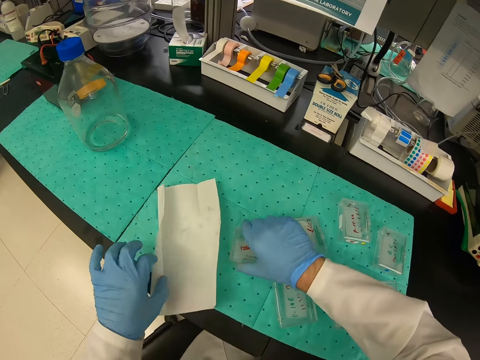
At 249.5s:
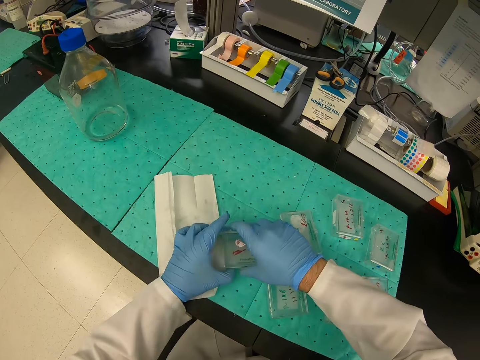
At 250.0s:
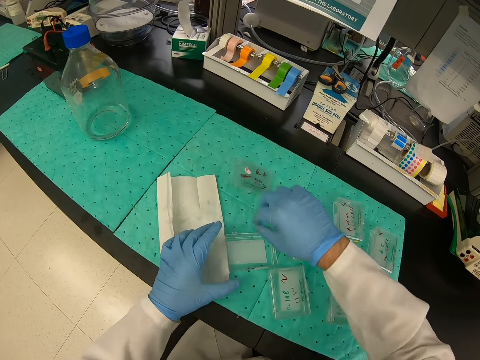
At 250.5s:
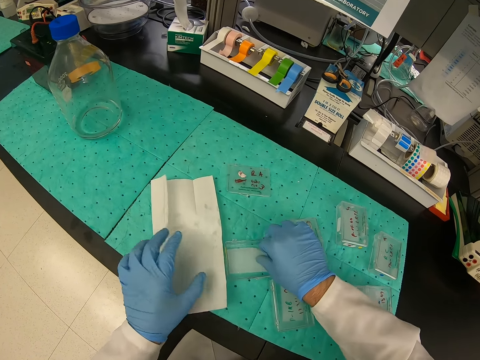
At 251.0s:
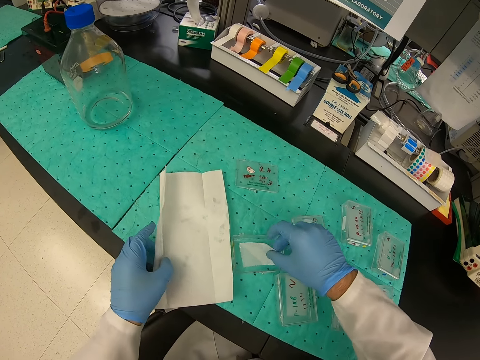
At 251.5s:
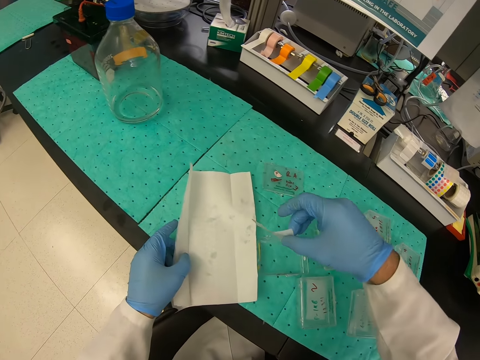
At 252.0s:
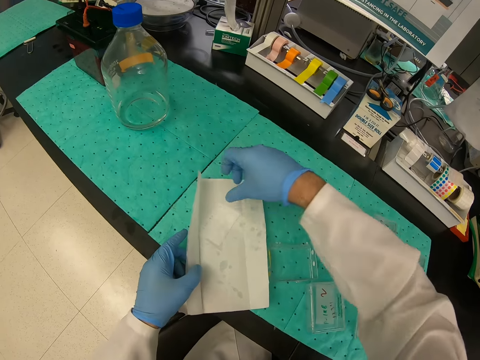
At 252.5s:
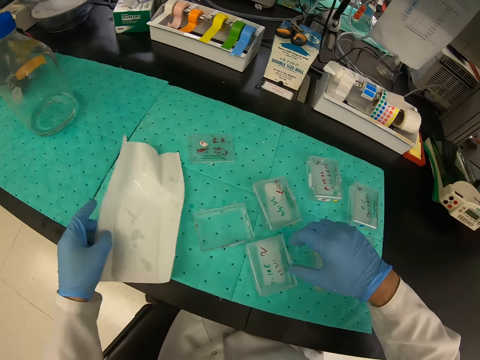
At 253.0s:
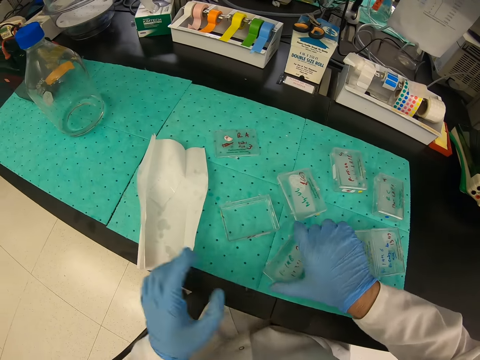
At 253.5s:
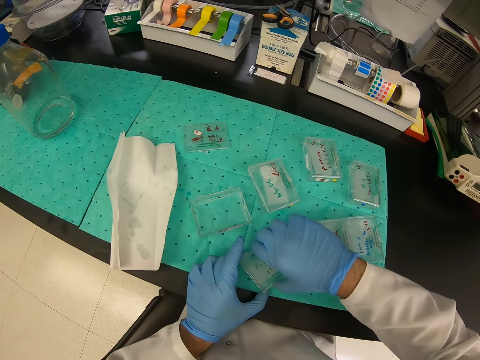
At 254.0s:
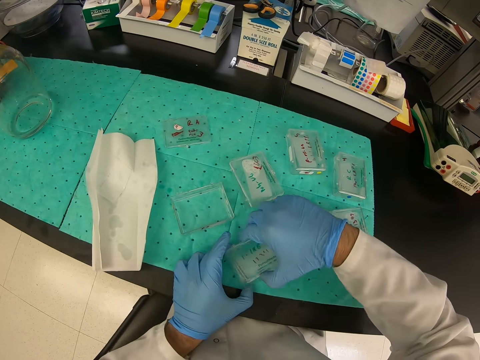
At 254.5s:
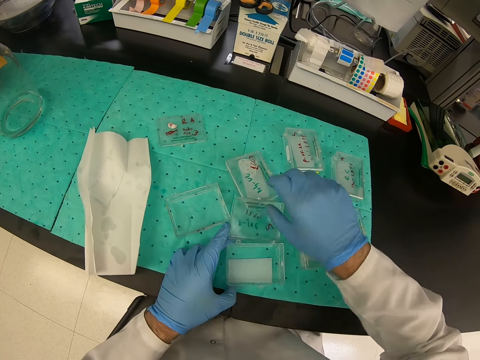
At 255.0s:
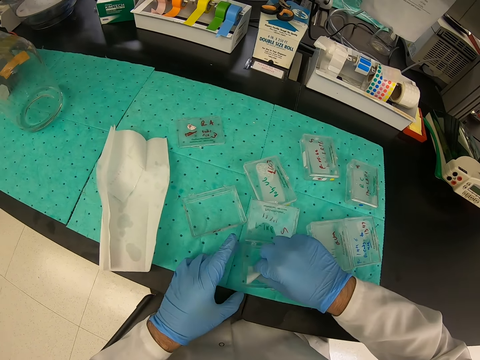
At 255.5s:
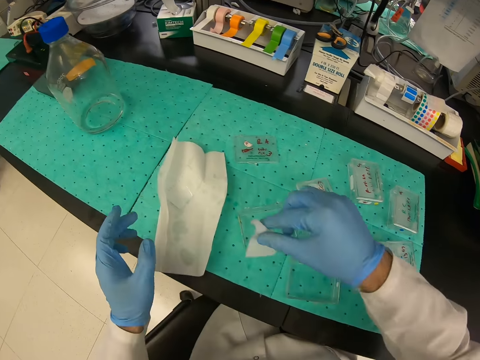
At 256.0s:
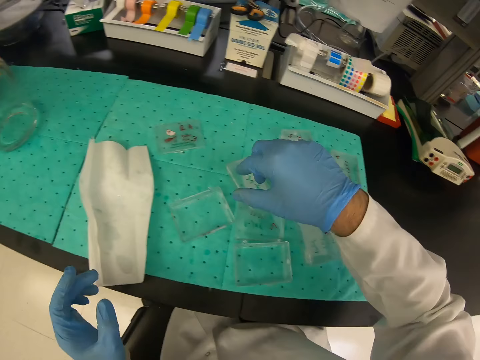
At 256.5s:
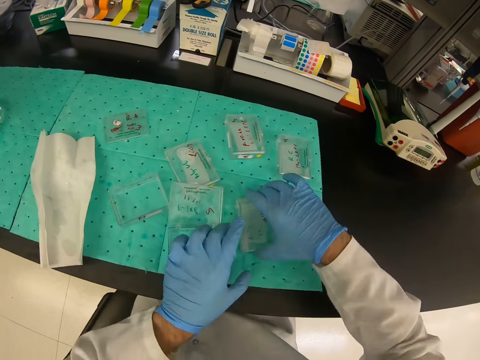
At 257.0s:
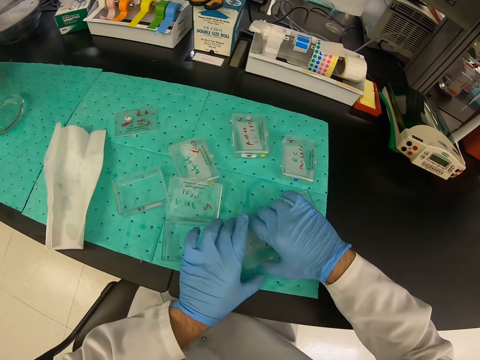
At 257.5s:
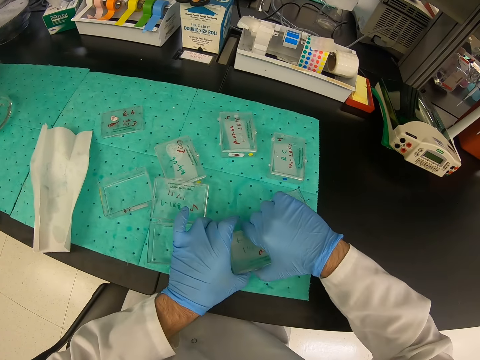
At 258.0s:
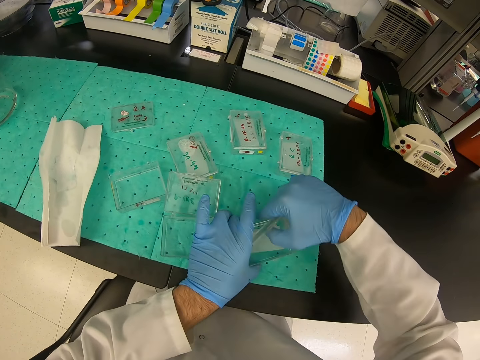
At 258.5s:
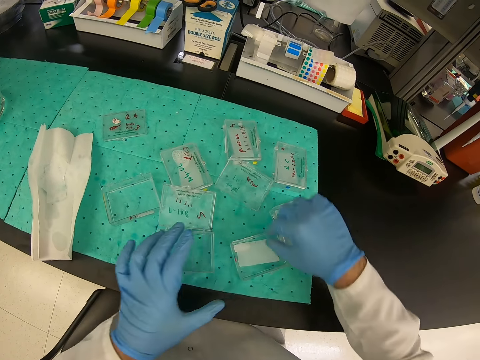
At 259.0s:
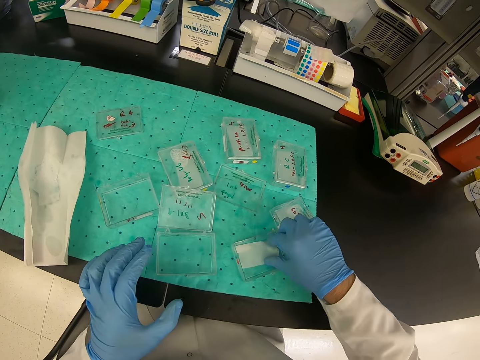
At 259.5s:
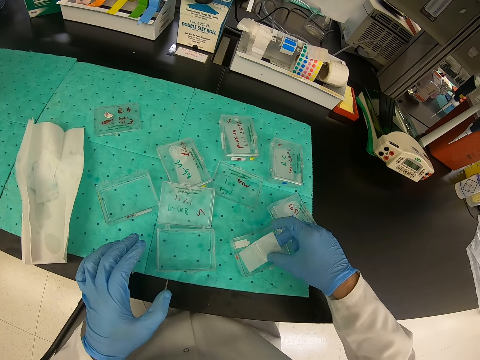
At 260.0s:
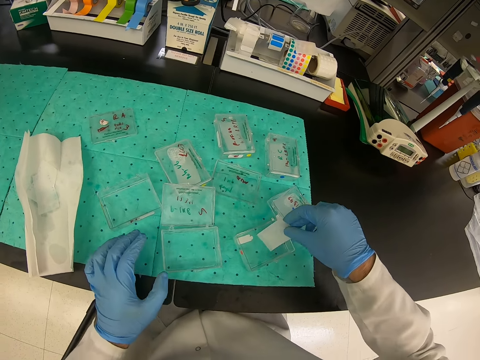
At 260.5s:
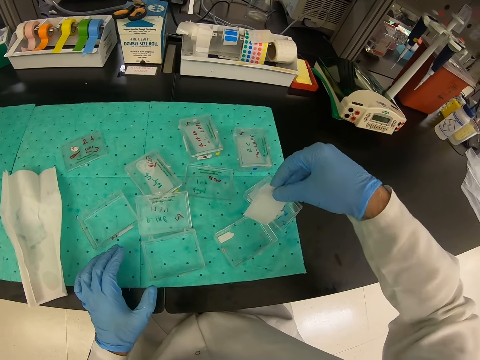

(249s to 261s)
The camera wearer opens the lid of the container. They put paper on the other paper. They open the lid of the container. They put paper on the other paper. They open the lid of the container.

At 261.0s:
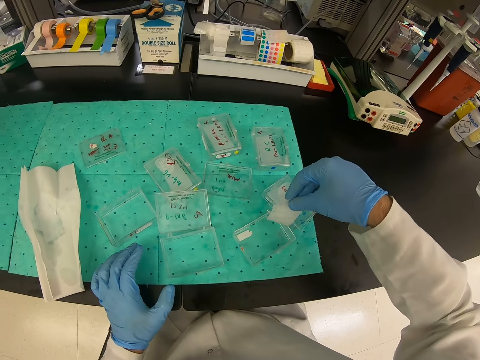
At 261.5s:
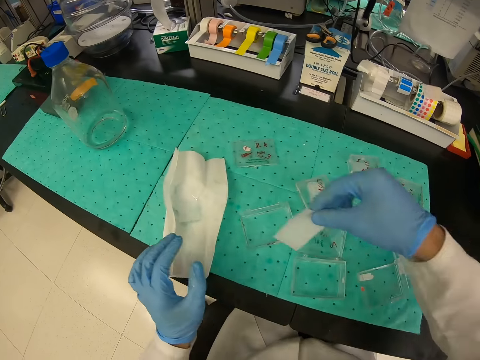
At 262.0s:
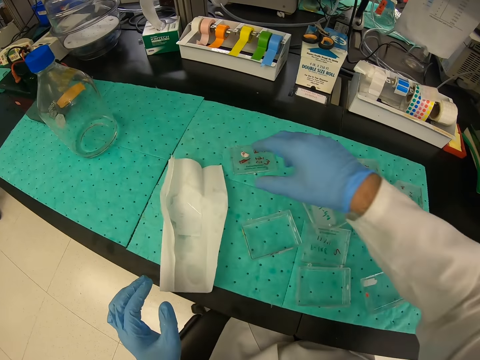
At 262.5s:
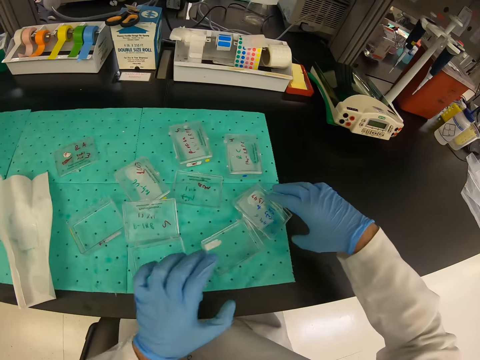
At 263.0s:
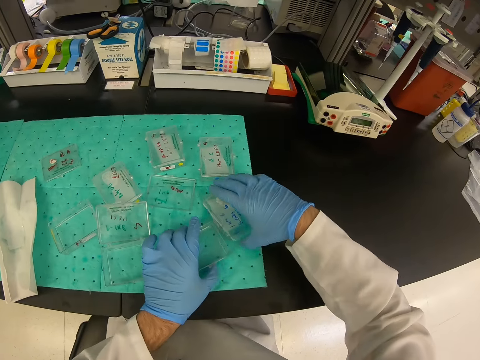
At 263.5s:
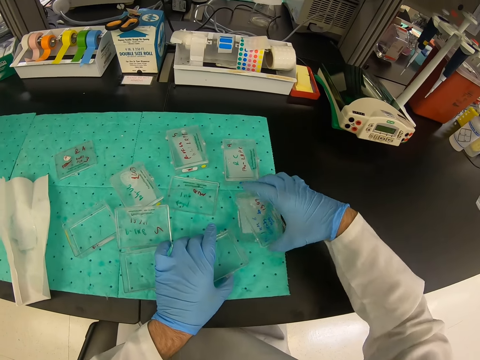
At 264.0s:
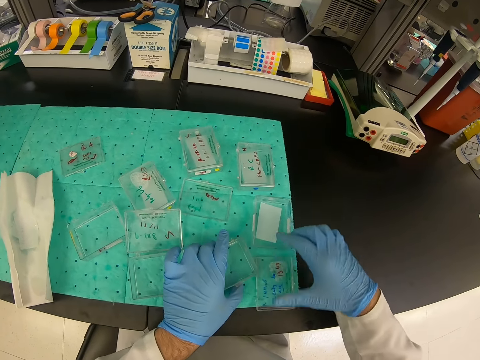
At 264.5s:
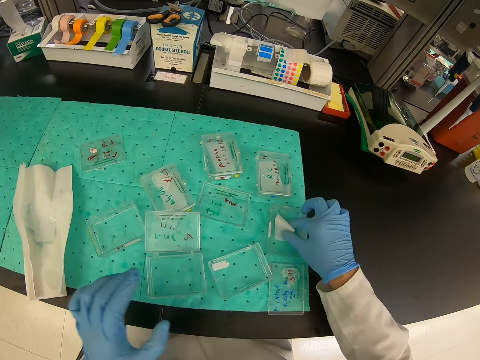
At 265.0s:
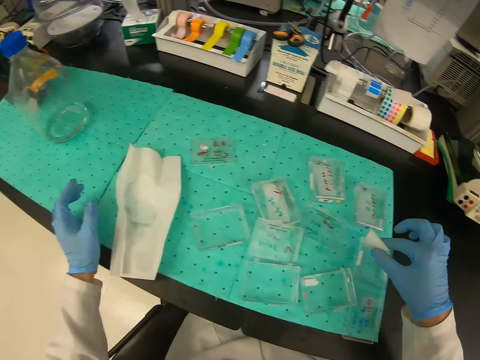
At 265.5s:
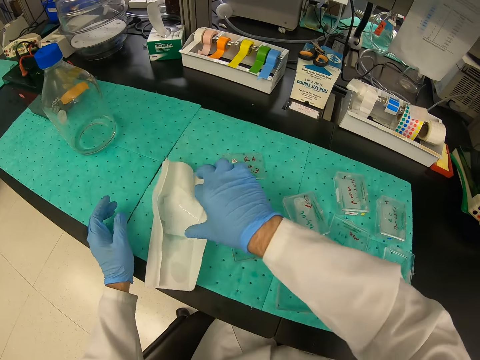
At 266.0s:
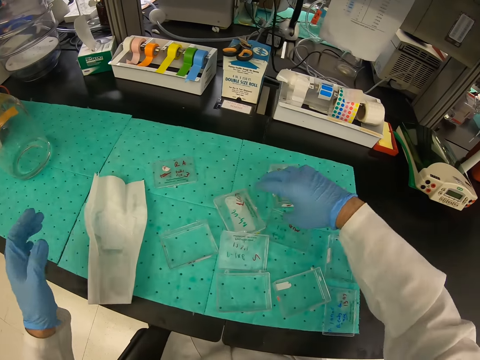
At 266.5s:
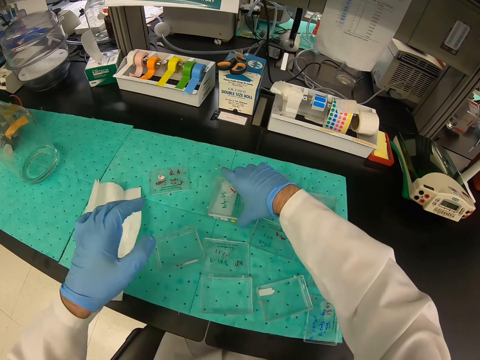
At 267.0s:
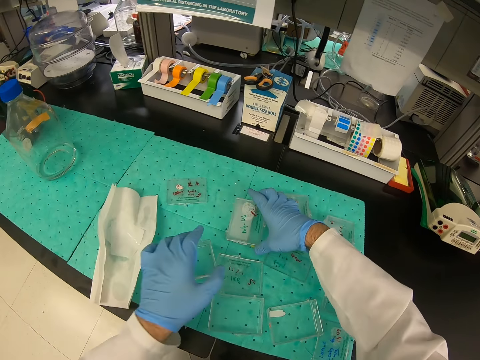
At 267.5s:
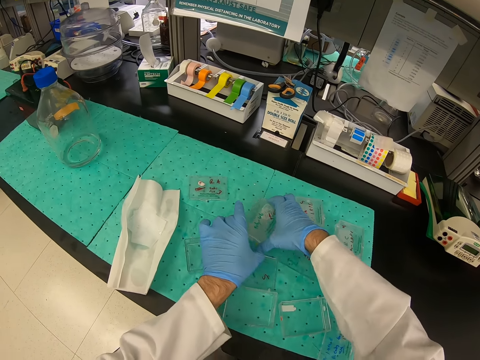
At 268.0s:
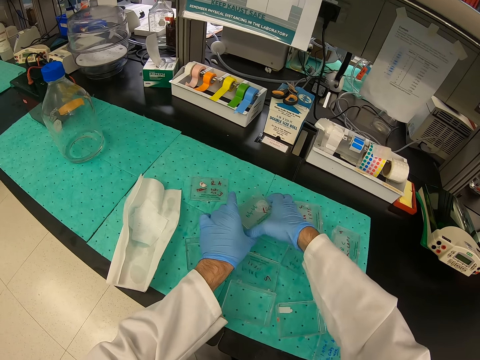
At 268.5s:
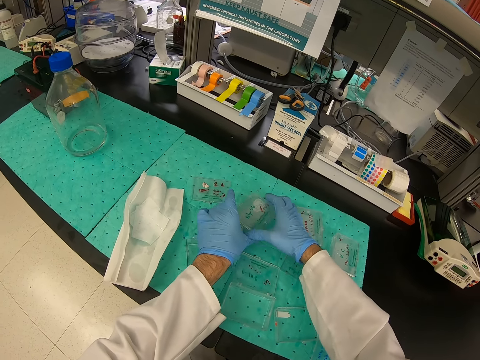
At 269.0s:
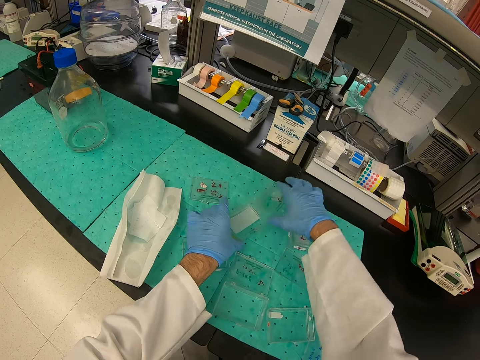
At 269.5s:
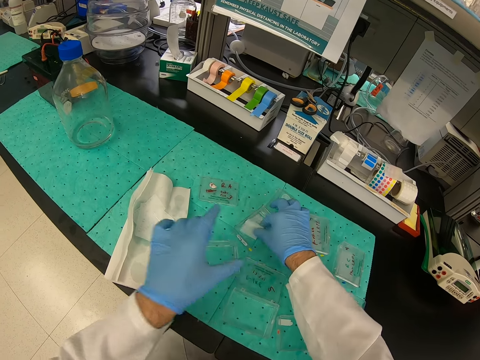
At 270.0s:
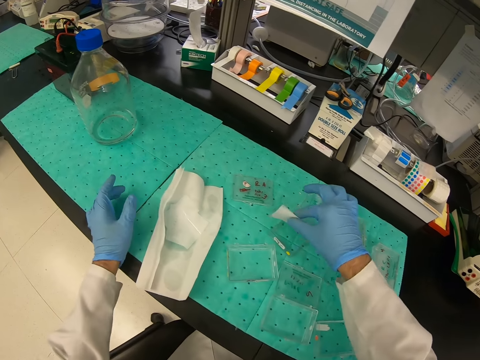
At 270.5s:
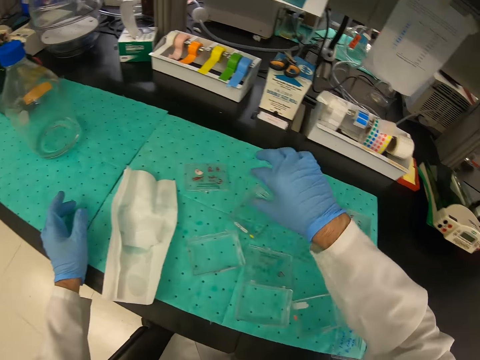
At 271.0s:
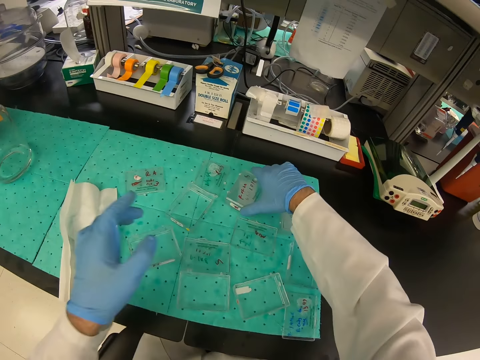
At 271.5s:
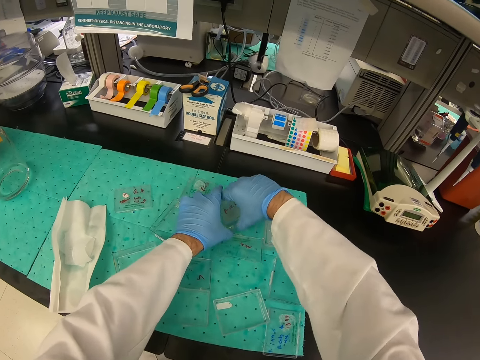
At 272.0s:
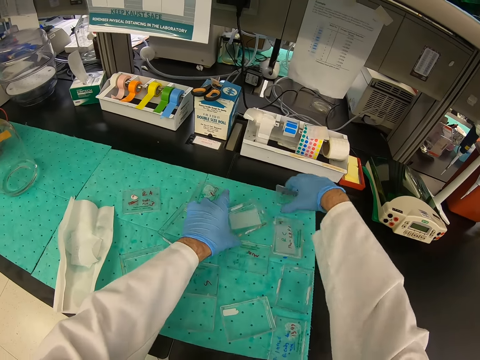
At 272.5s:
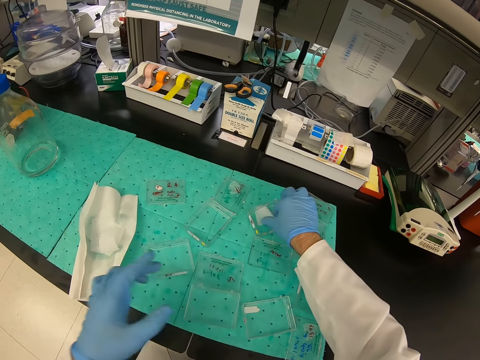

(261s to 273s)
The camera wearer puts paper on the other paper. They open the lid of the container. They put paper on the other paper. They open the lid of the container. They put paper on the other paper. They open the lid of the container.

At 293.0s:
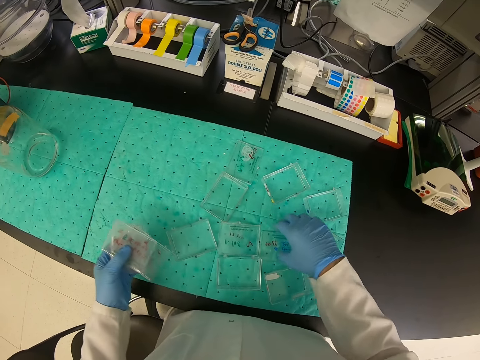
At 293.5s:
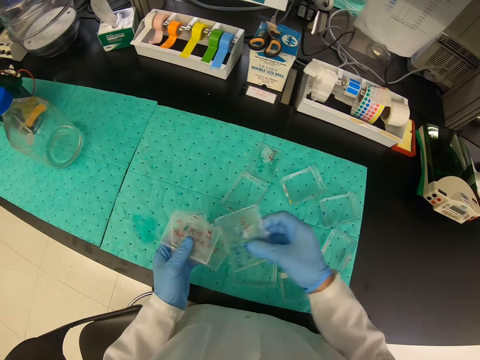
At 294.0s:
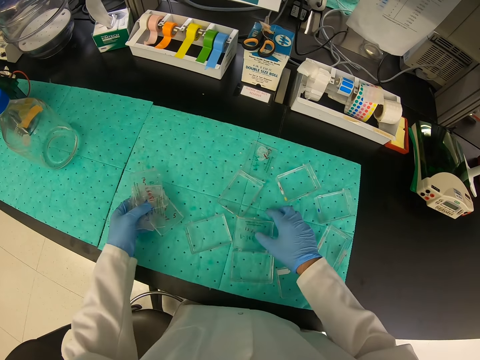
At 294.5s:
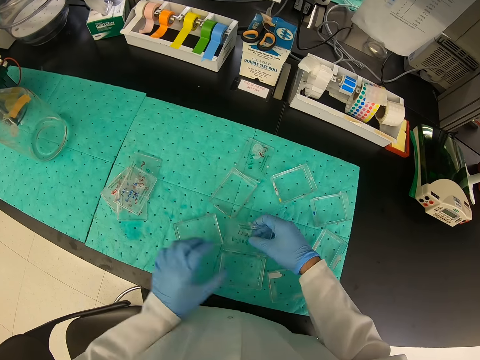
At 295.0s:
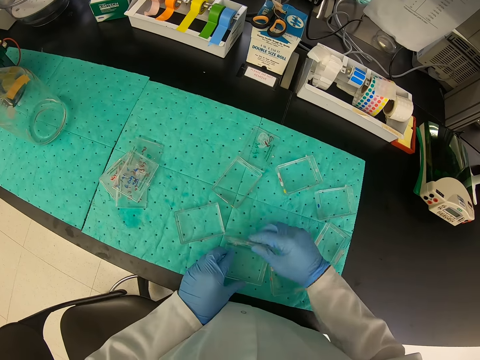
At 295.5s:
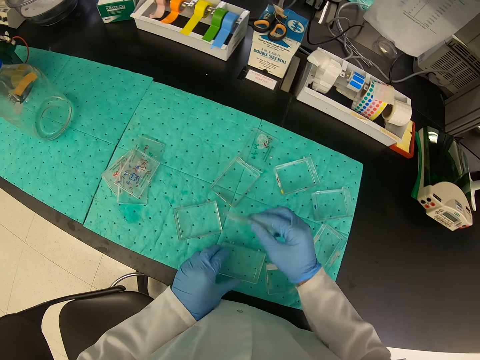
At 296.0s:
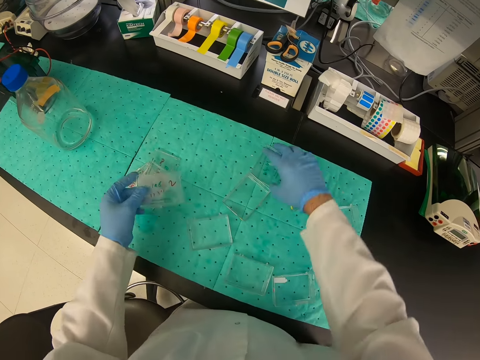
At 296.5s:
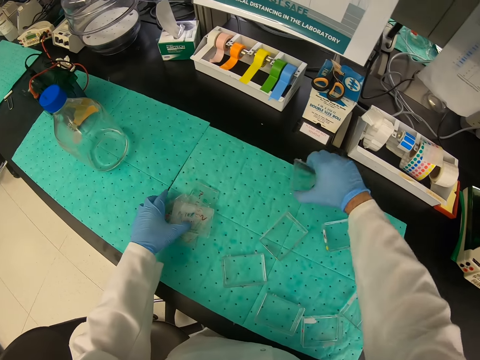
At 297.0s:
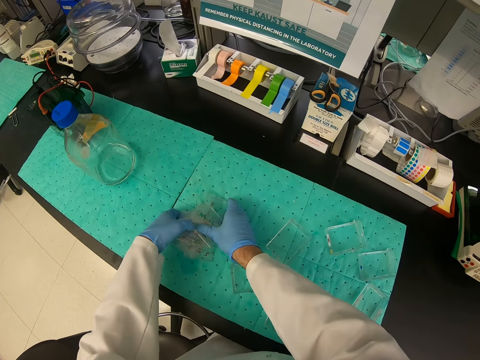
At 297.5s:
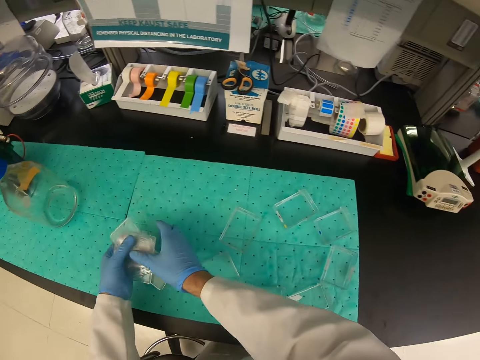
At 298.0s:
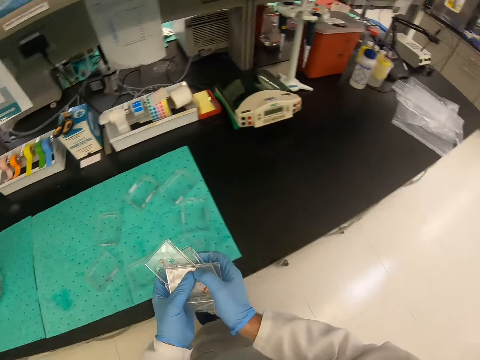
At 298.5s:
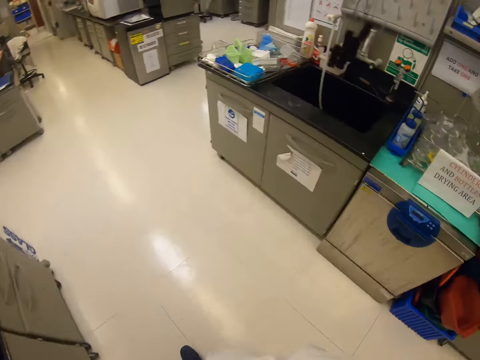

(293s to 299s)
The camera wearer puts the sample holders down on the table. They pick up one sample holder with water inside. They collect a lid from the table. They remove the top part of the sample holder and put the top part of the sample holder on top of the pile of sample holders. They pick up another sample holder and put the sample holder on top of the pile of sample holders. They pick up the pile of sample holders from the table.
